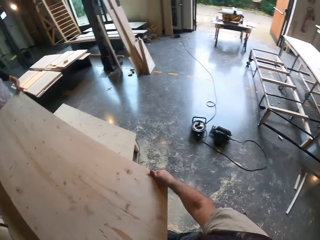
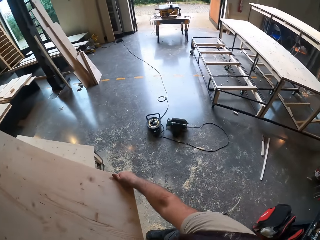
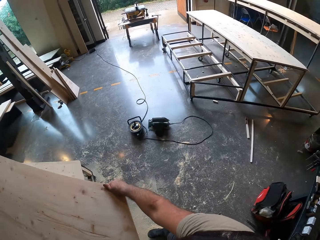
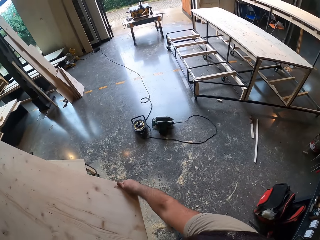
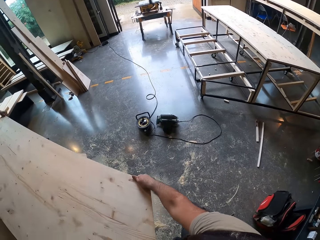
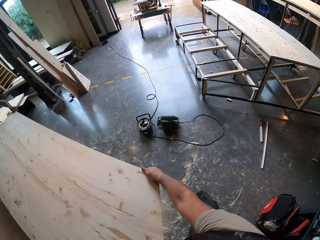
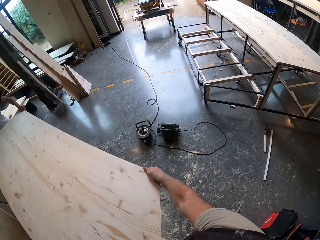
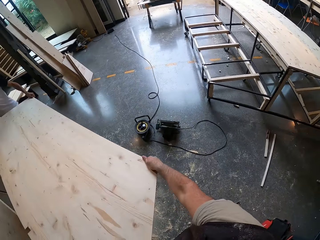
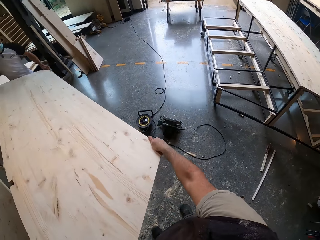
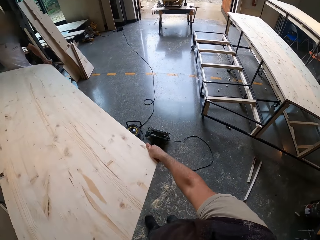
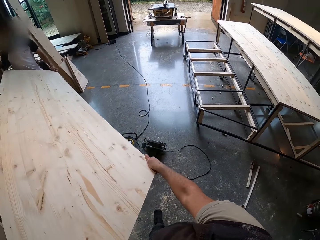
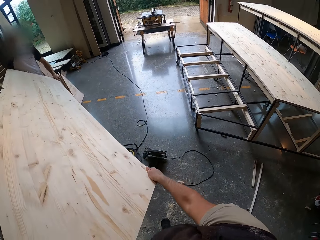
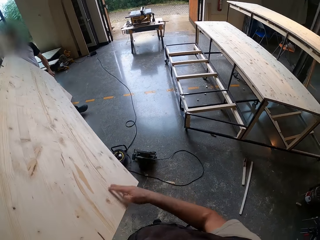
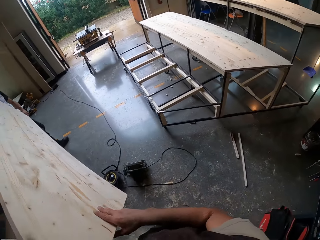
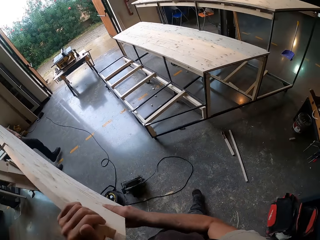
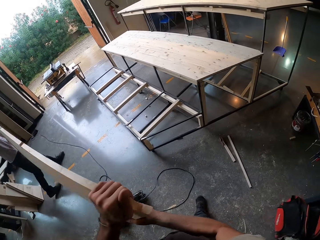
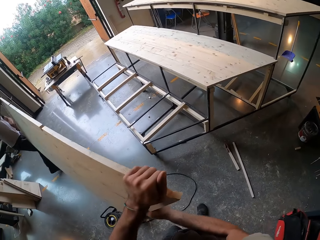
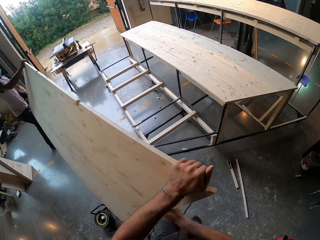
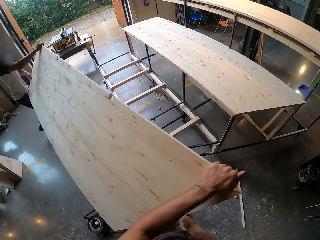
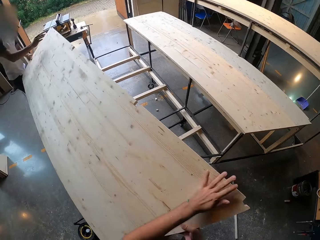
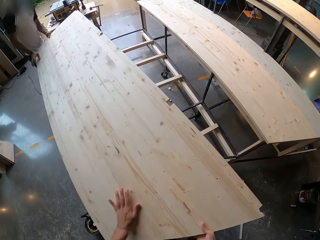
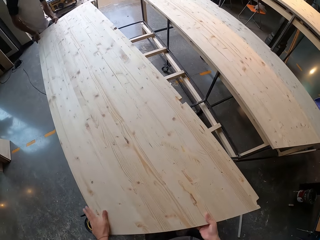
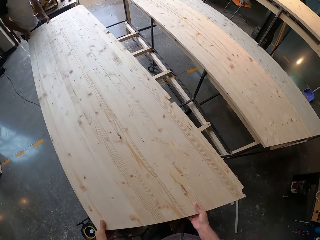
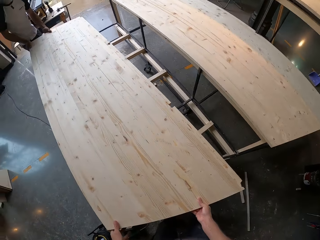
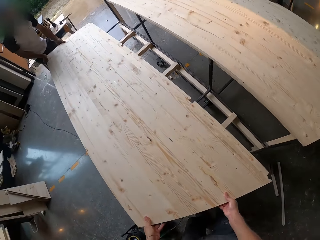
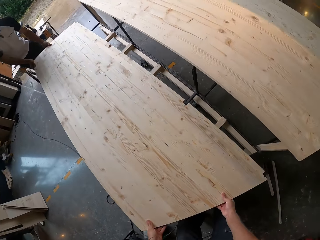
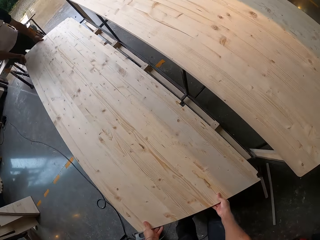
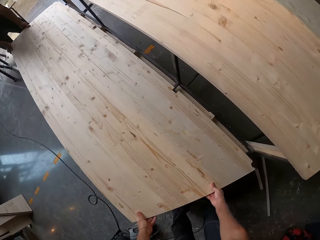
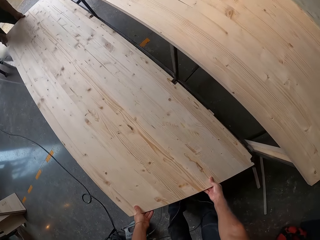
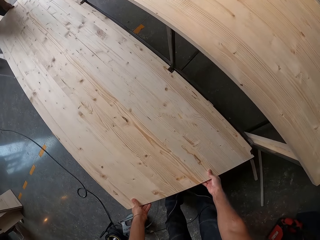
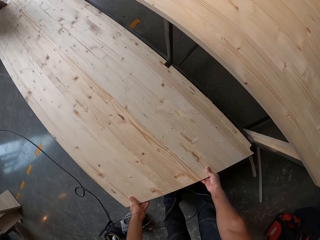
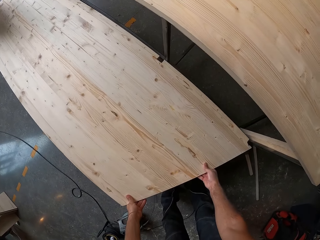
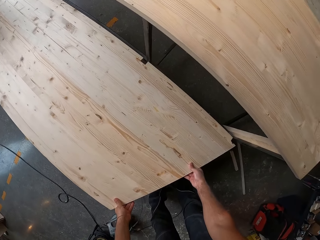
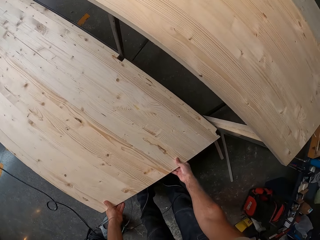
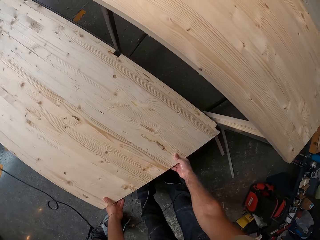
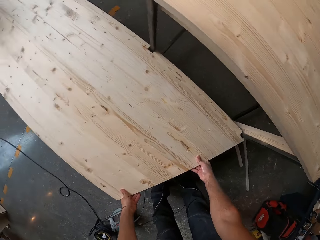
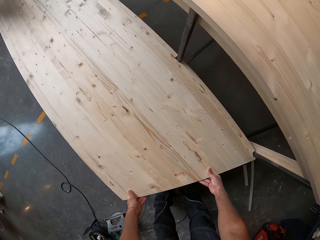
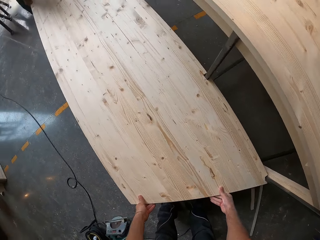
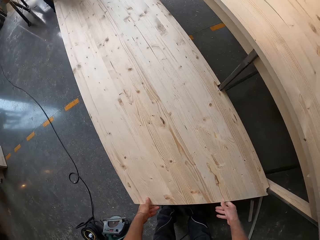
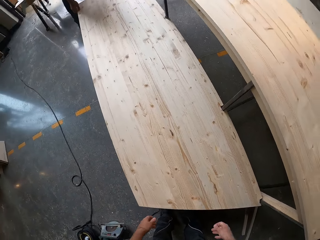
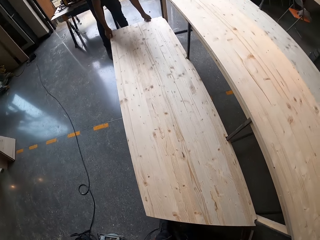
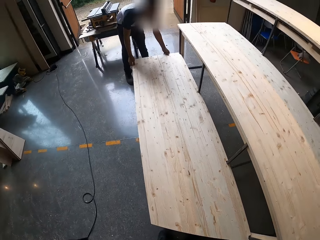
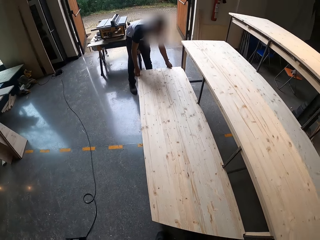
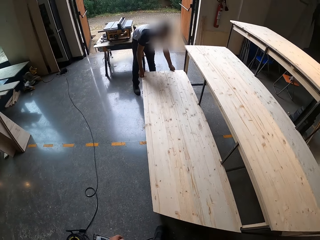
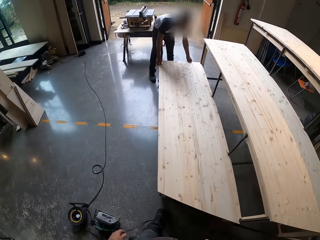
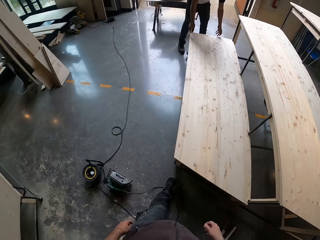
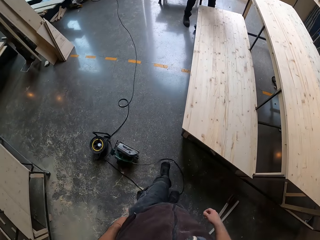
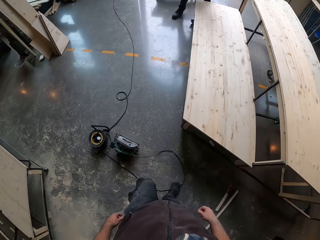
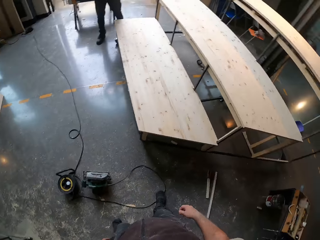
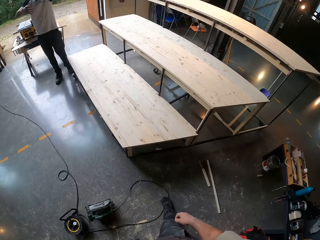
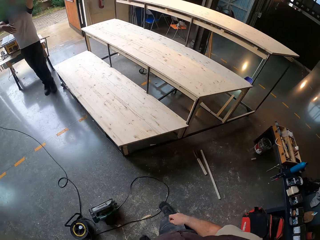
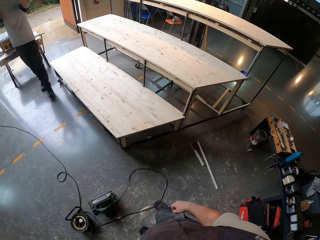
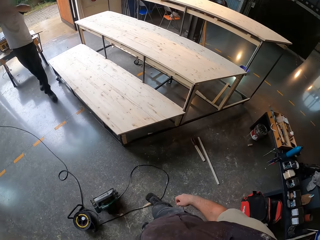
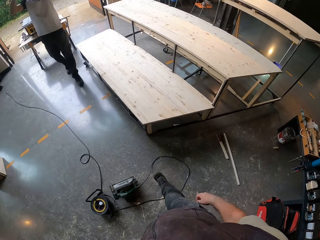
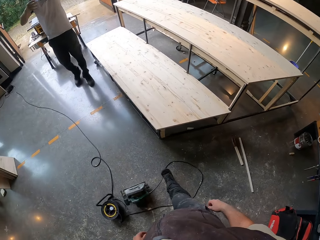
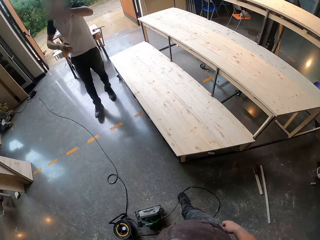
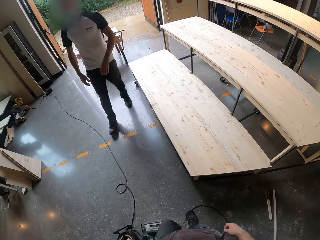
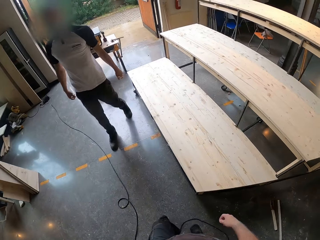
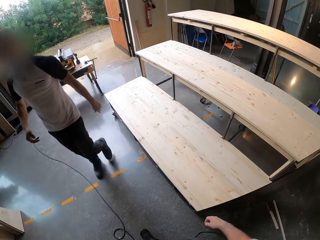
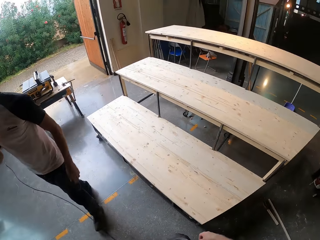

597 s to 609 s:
The camera wearer and the man carry the plank from a stand with their hands. The camera wearer drops the plank on the stand or bench with both hands.

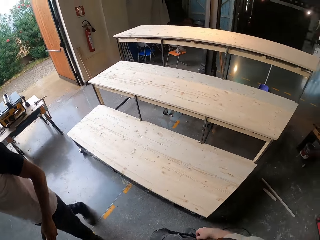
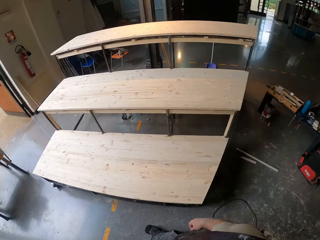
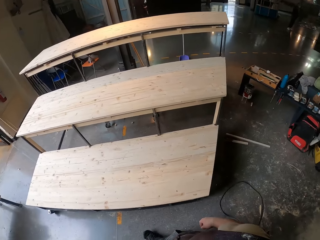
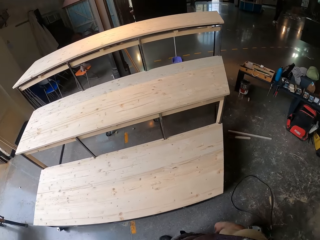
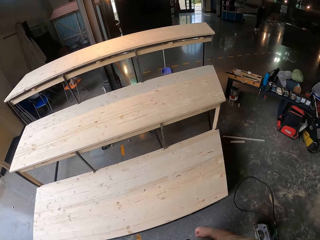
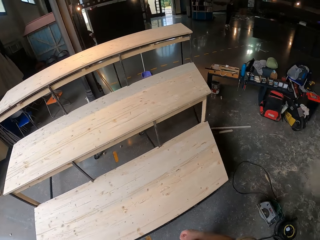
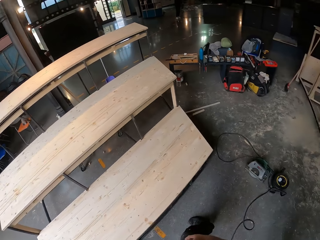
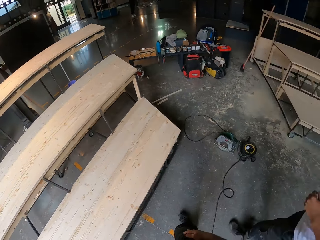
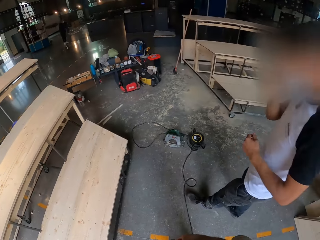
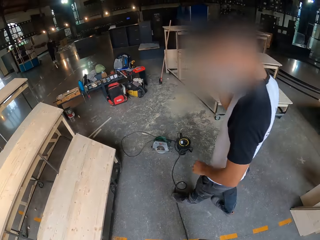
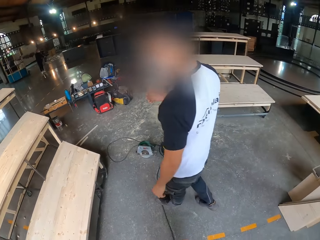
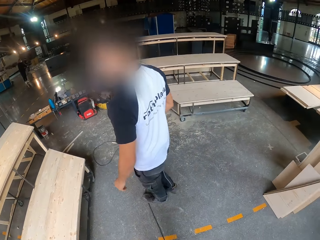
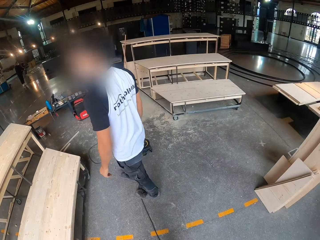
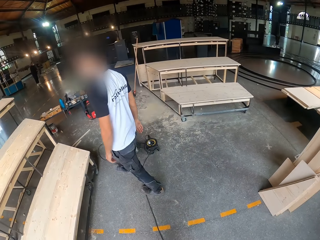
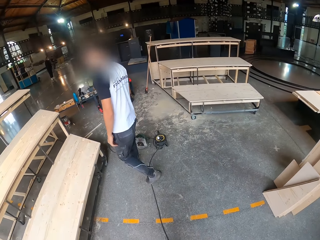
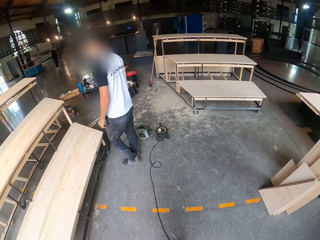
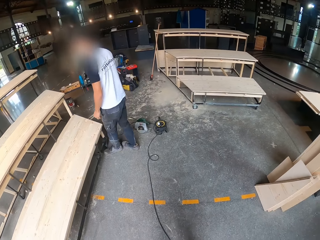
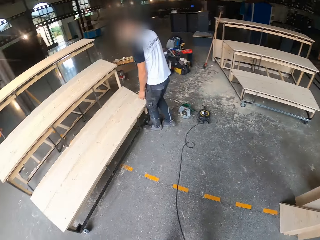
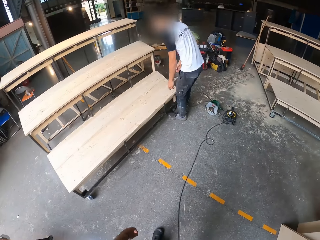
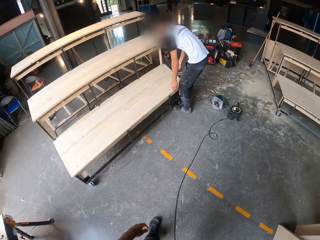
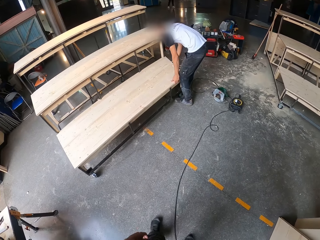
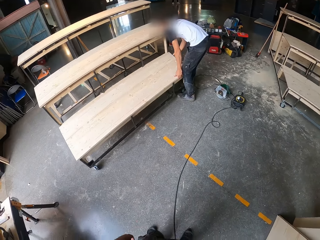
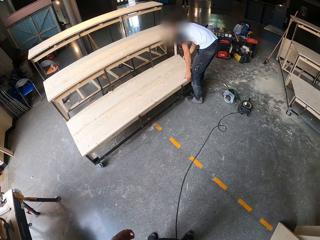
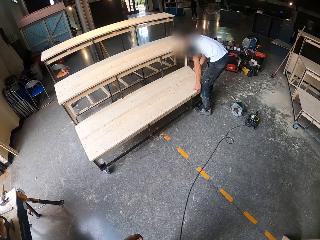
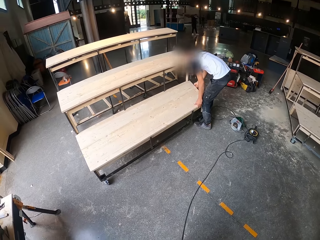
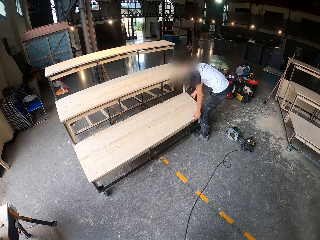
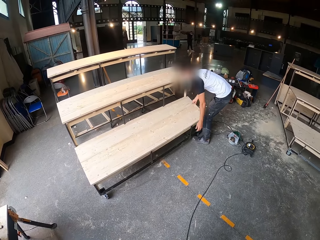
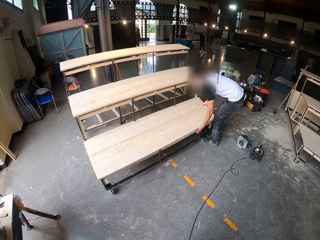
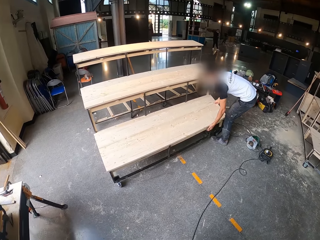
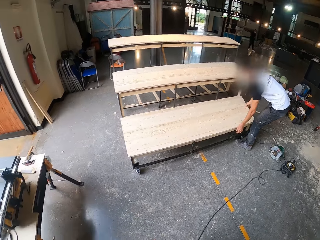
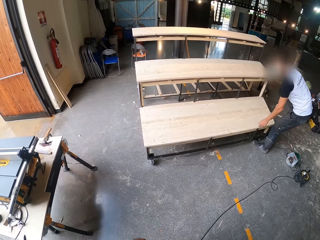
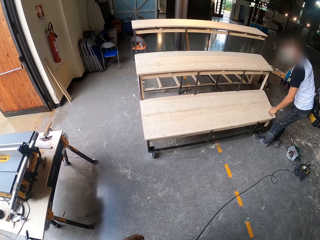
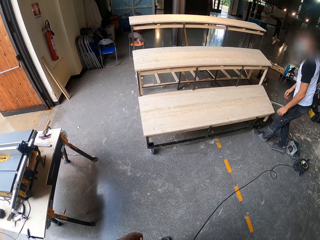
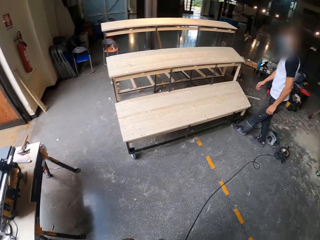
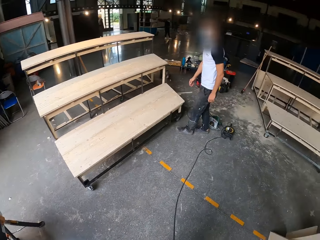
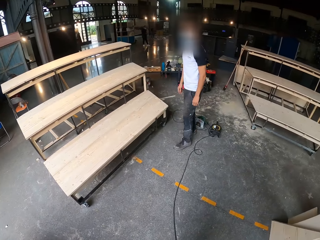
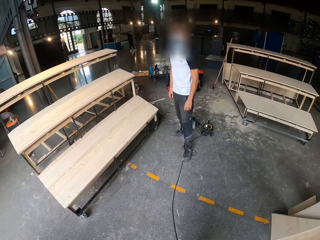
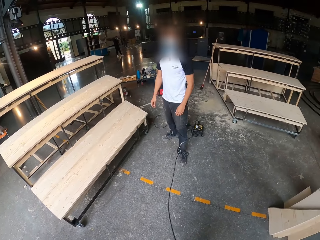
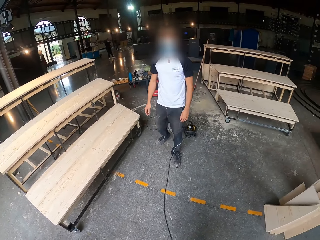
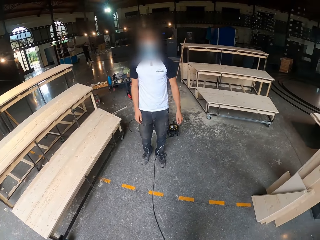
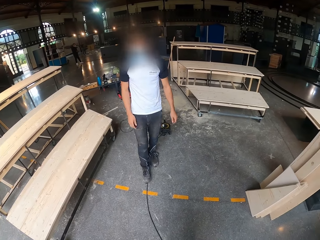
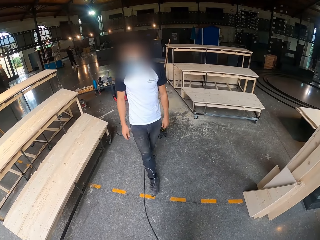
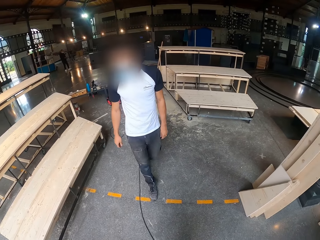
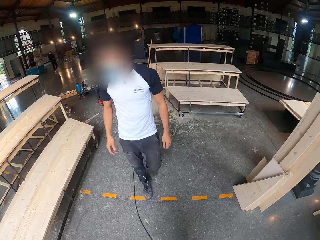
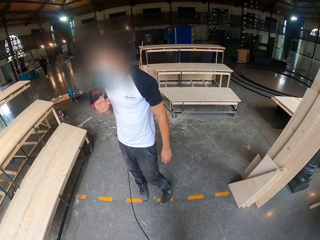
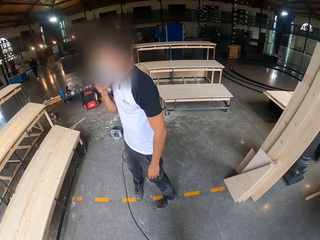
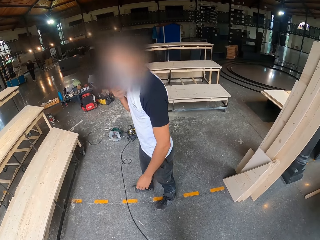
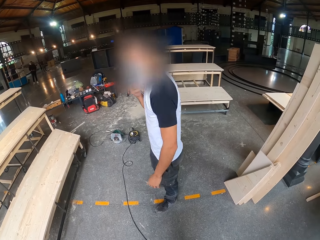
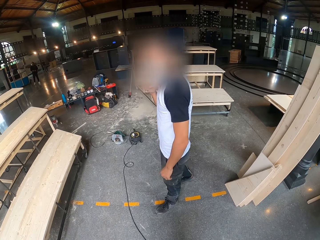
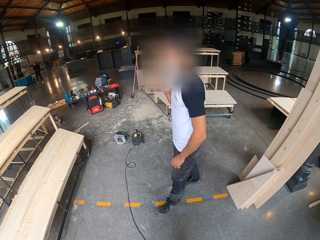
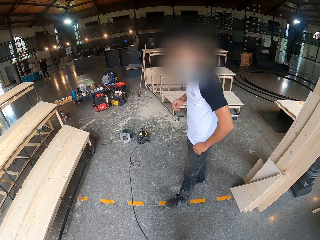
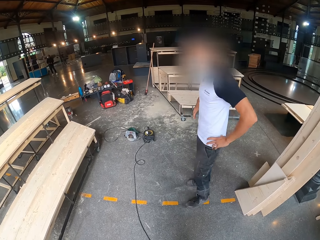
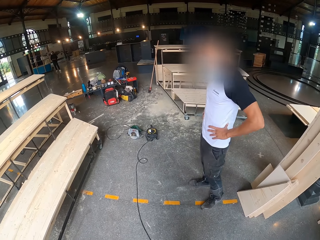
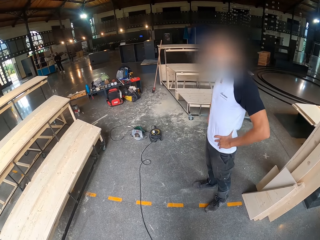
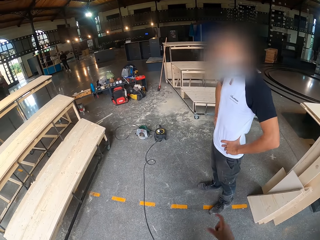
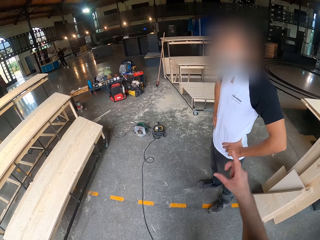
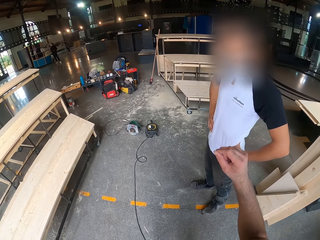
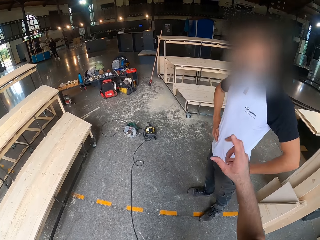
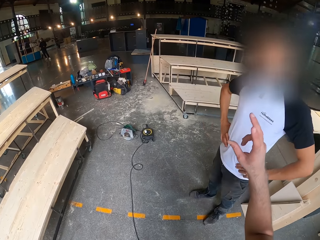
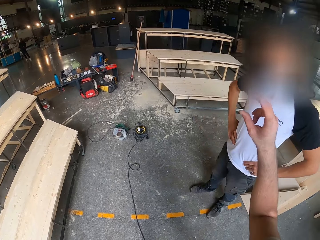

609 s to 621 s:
The man adjusts the plank on the stand with both hands. The man touches the table wood. The camera wearer interacts with the man.
